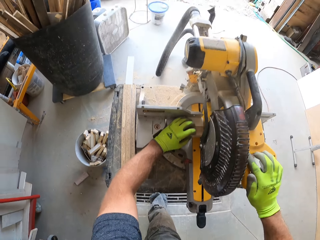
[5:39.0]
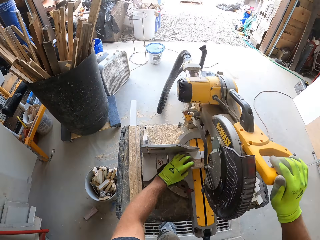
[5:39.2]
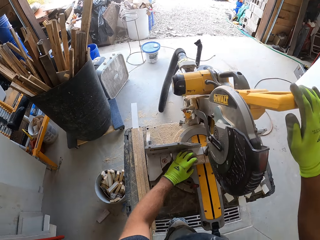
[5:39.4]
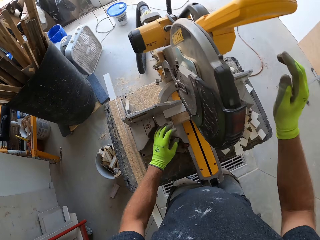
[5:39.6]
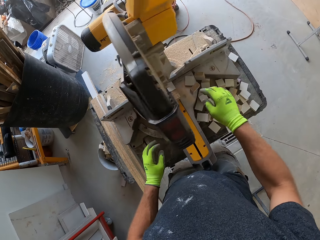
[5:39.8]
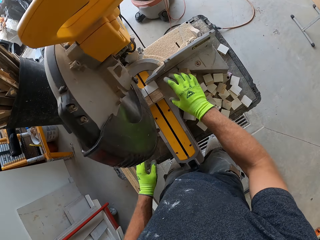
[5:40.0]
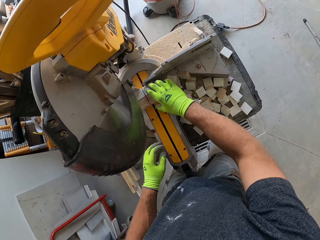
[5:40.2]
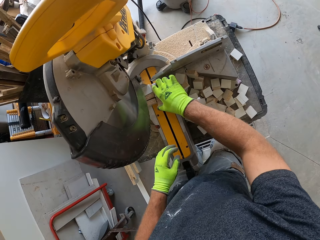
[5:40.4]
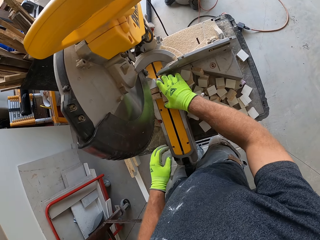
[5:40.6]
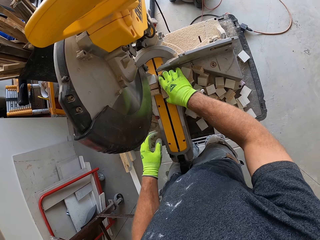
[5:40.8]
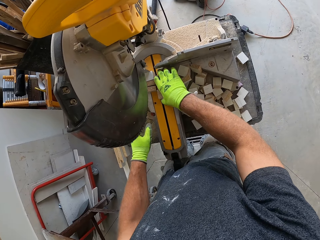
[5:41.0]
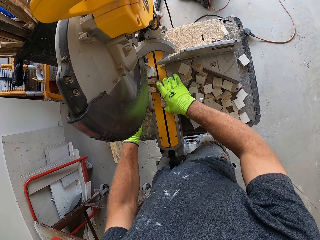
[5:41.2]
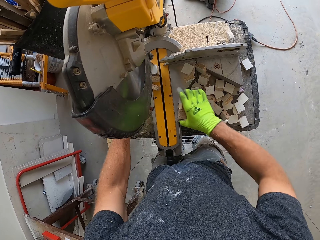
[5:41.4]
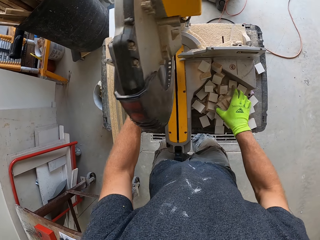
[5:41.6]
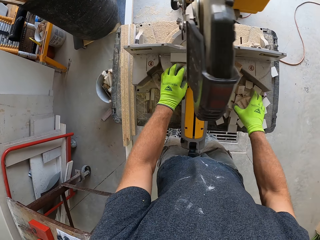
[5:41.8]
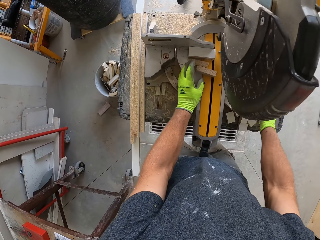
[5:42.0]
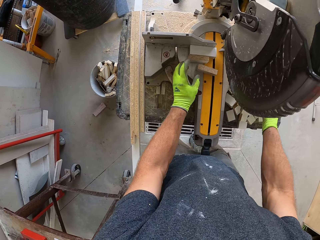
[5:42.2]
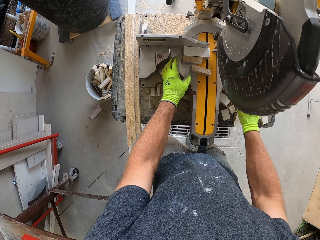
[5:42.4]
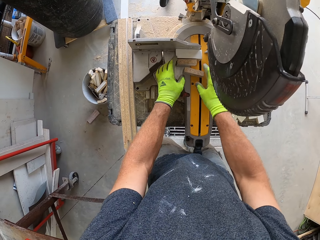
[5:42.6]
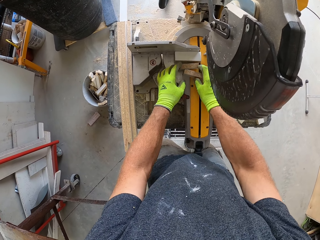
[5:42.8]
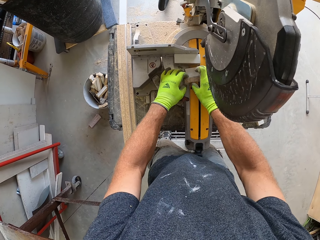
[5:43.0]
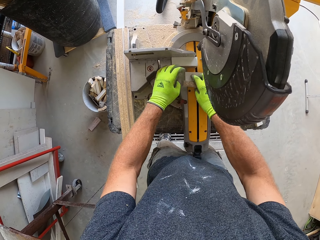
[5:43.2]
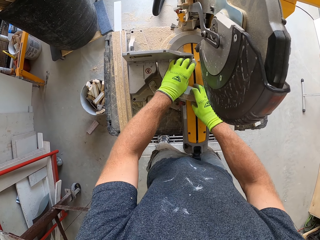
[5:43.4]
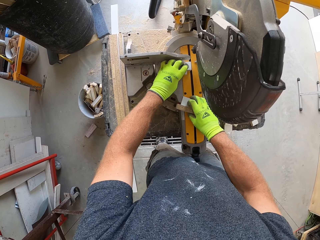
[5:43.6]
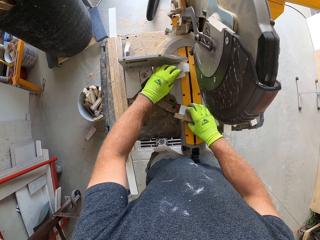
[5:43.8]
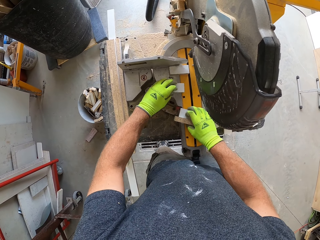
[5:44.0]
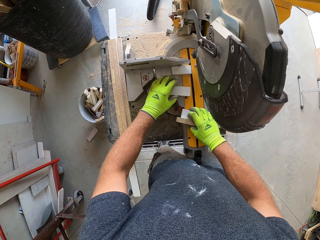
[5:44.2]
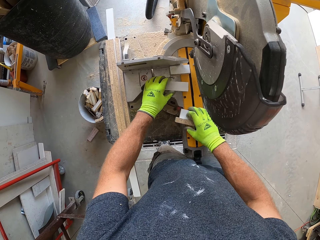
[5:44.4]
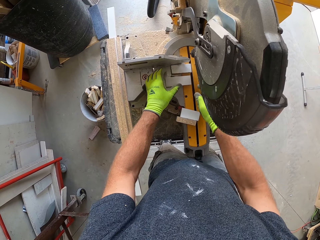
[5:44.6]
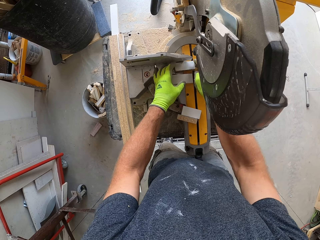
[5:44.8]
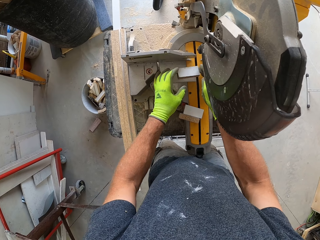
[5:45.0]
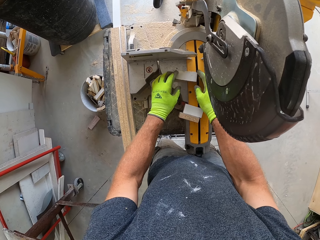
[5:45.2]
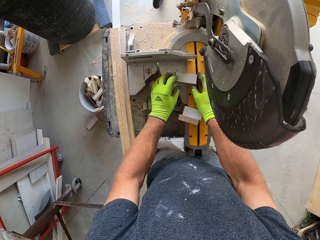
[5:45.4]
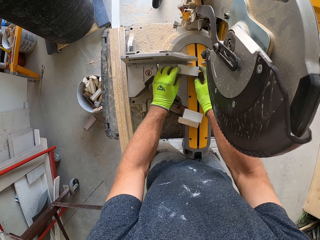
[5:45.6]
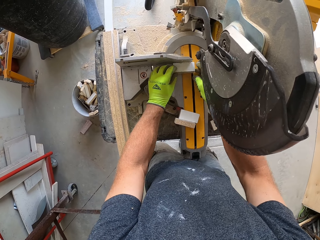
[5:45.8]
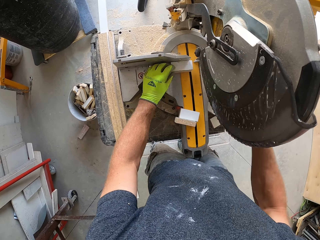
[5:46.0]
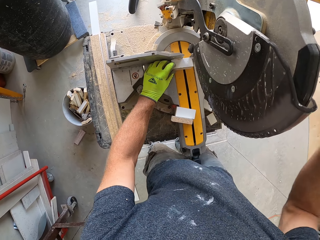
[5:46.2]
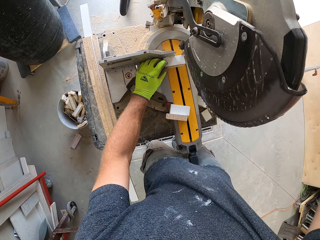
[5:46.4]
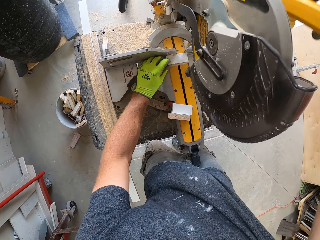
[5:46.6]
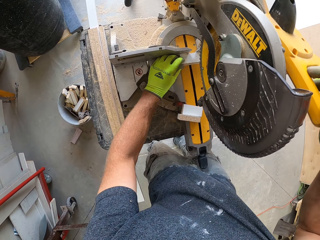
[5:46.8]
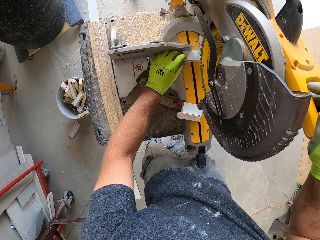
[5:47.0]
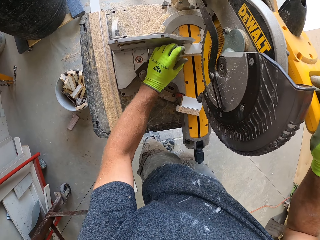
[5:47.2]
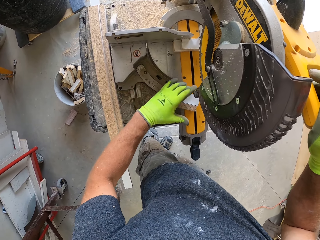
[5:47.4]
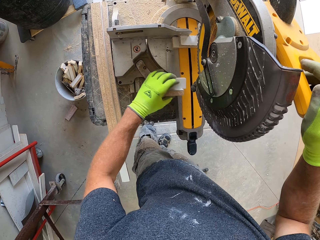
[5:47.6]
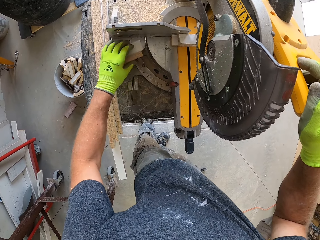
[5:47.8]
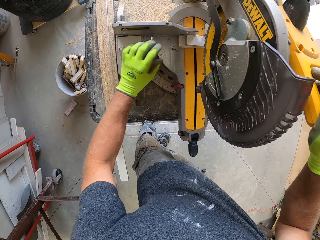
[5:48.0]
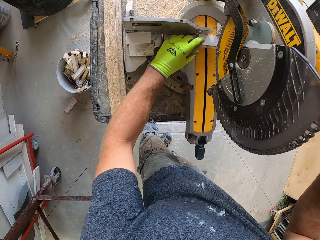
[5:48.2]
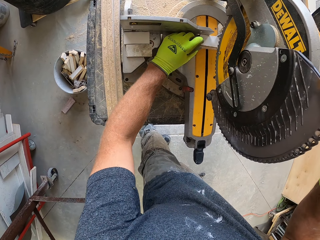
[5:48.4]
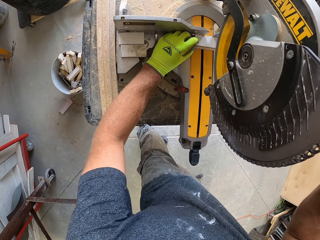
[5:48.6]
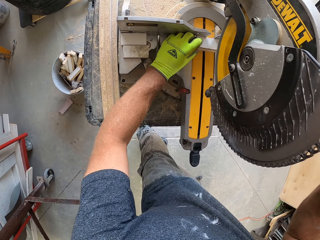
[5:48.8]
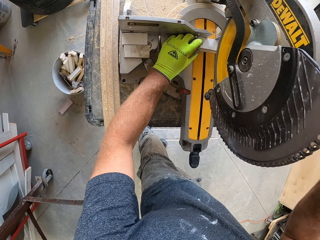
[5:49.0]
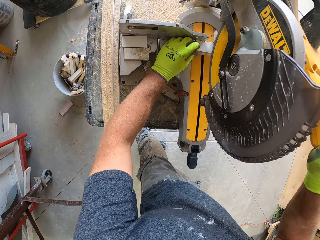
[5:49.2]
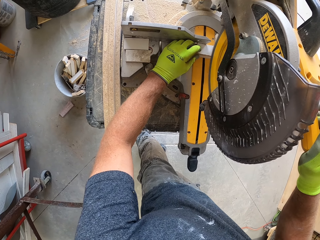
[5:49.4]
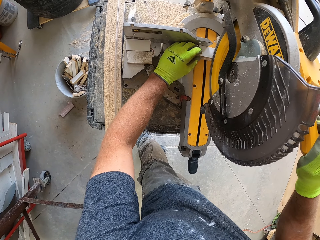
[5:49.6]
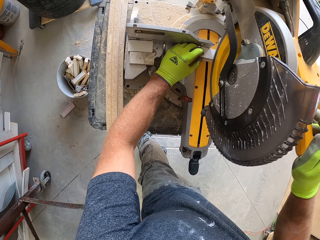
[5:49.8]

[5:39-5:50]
The camera wearer lets go of the compound saw handle. They pick the wood blocks. They remove wood under the mitre saw. They place the piece of wood block beside the compound saw table. They align the piece of wood on the compound saw. They align it again. They pick the pieces of wood on the compound saw and place the piece of wood block beside the compound saw table.

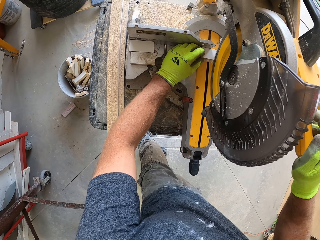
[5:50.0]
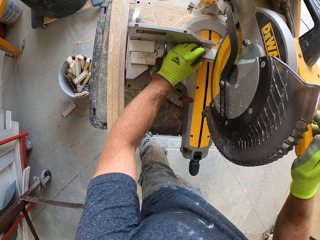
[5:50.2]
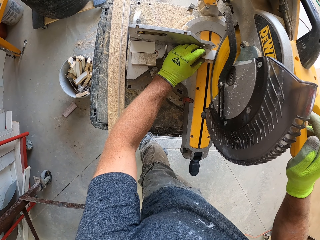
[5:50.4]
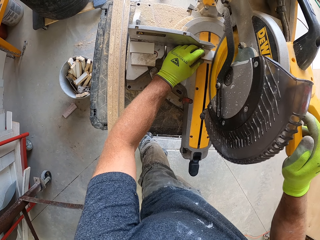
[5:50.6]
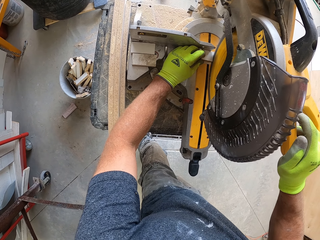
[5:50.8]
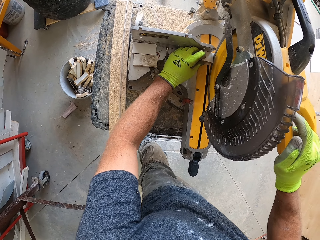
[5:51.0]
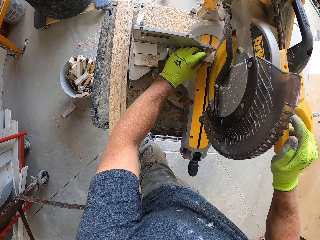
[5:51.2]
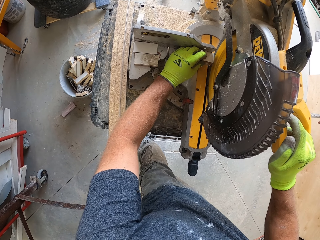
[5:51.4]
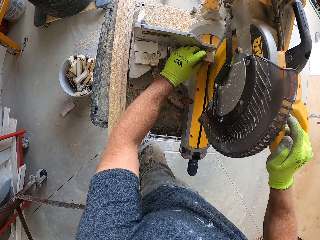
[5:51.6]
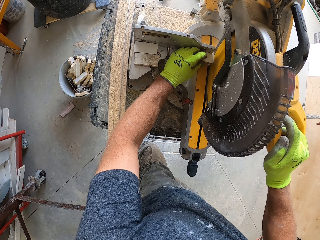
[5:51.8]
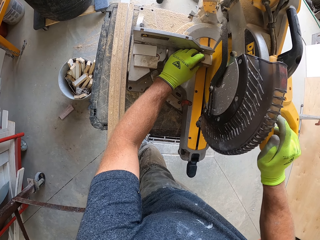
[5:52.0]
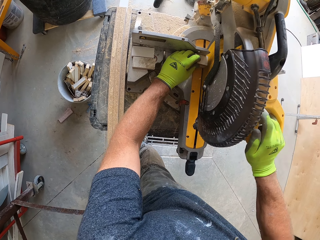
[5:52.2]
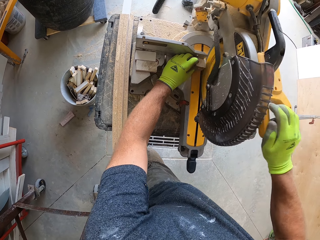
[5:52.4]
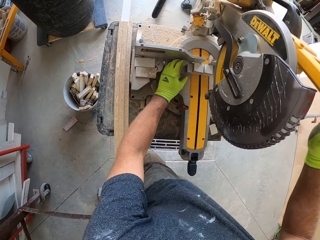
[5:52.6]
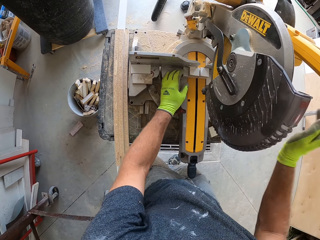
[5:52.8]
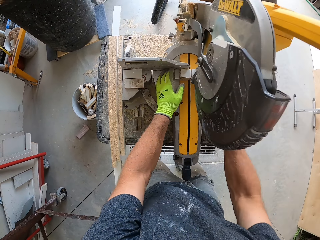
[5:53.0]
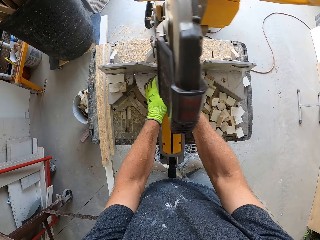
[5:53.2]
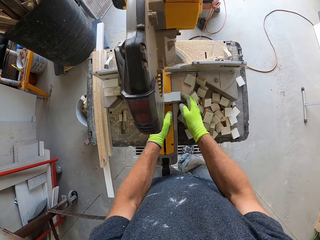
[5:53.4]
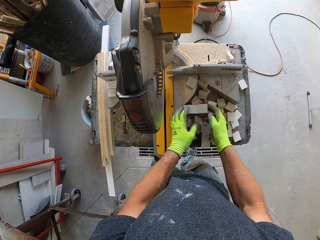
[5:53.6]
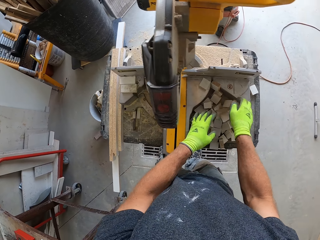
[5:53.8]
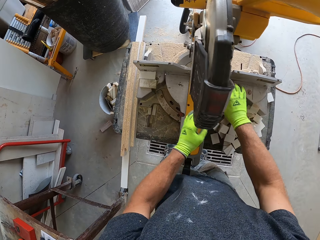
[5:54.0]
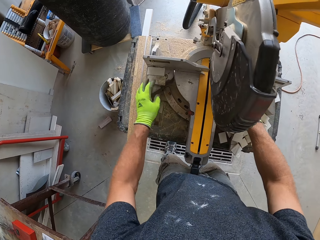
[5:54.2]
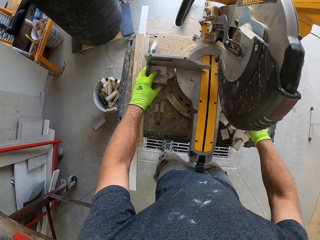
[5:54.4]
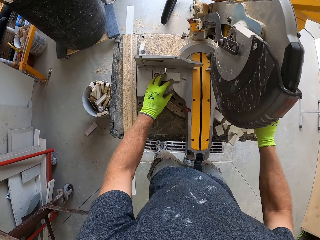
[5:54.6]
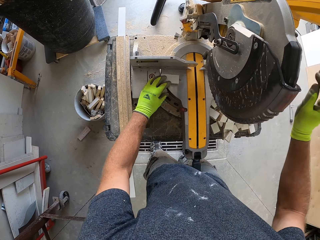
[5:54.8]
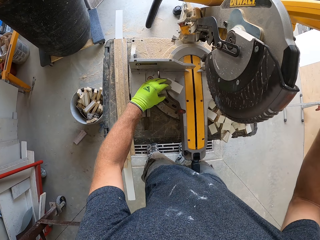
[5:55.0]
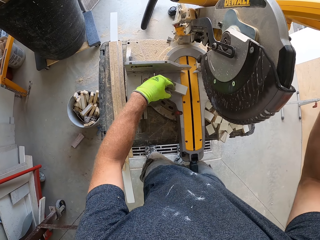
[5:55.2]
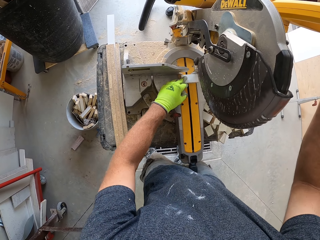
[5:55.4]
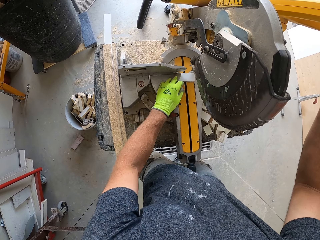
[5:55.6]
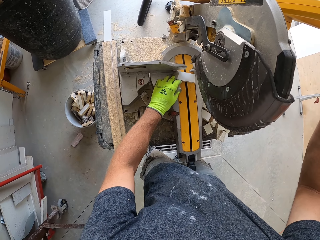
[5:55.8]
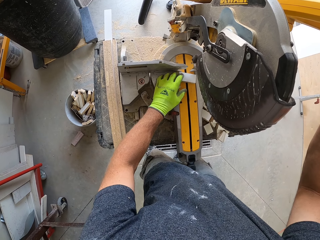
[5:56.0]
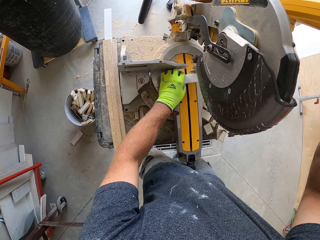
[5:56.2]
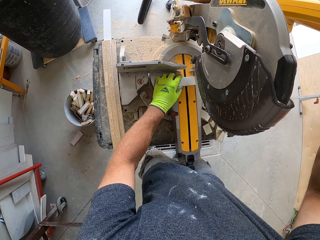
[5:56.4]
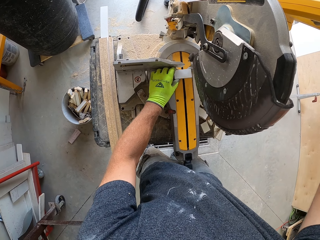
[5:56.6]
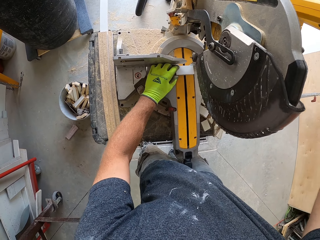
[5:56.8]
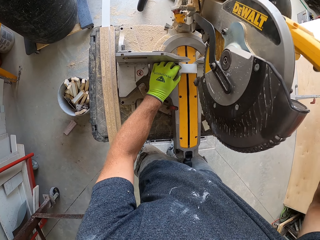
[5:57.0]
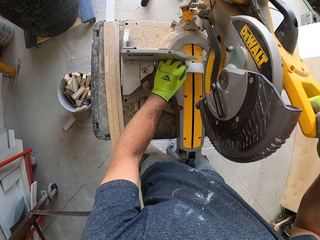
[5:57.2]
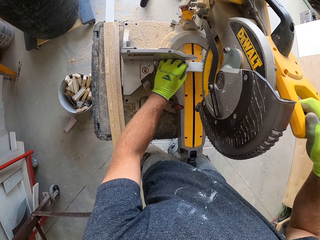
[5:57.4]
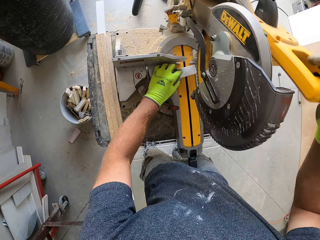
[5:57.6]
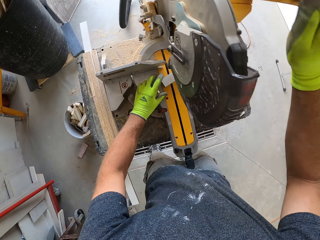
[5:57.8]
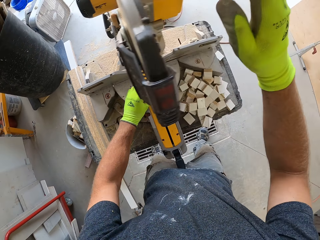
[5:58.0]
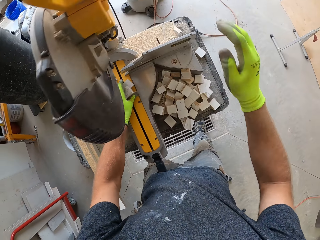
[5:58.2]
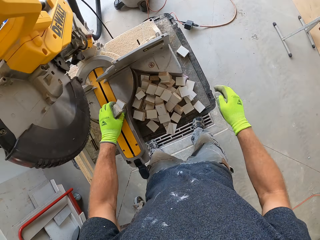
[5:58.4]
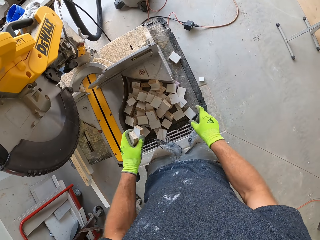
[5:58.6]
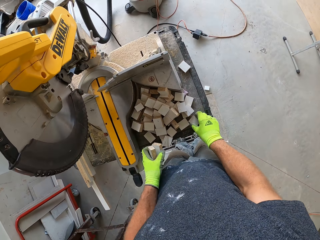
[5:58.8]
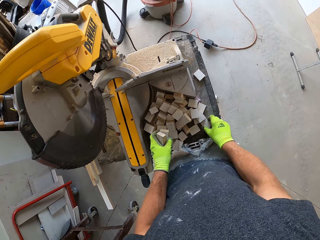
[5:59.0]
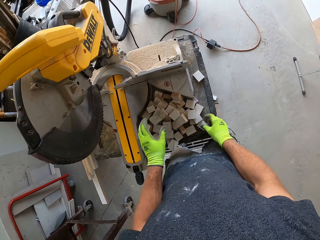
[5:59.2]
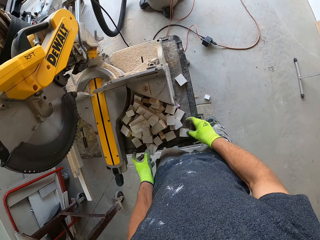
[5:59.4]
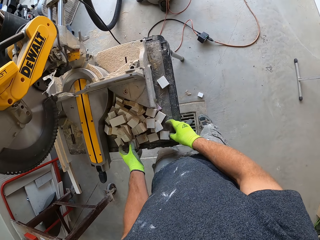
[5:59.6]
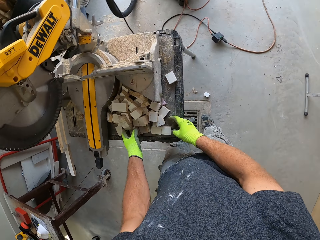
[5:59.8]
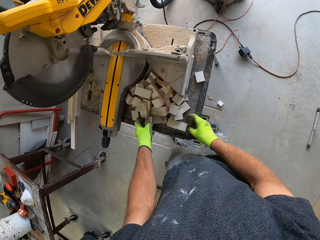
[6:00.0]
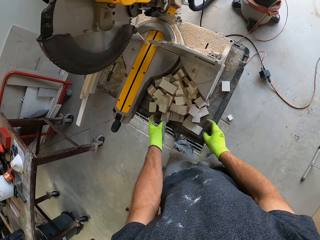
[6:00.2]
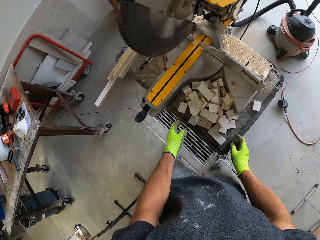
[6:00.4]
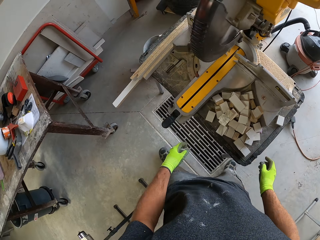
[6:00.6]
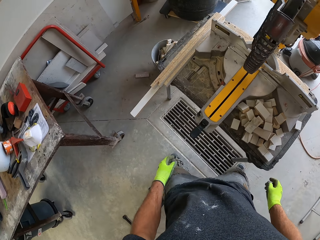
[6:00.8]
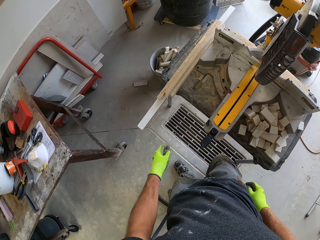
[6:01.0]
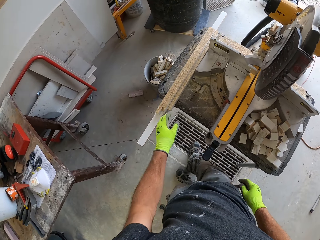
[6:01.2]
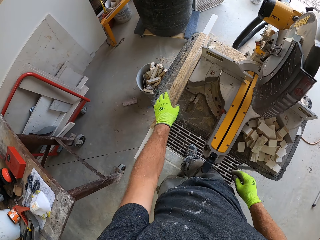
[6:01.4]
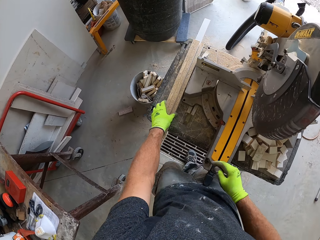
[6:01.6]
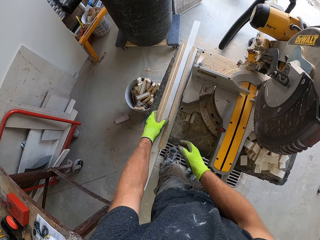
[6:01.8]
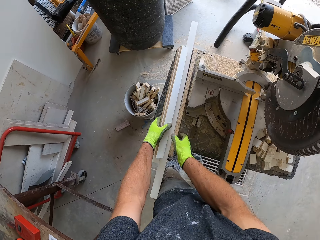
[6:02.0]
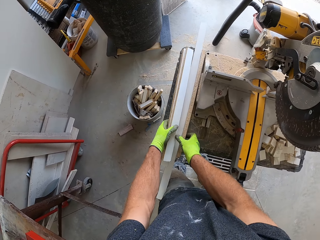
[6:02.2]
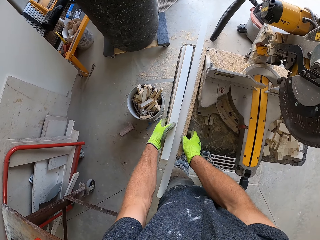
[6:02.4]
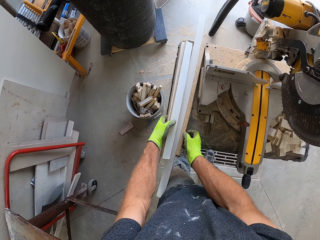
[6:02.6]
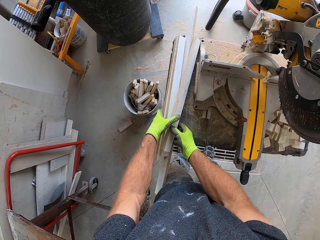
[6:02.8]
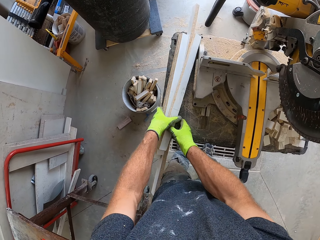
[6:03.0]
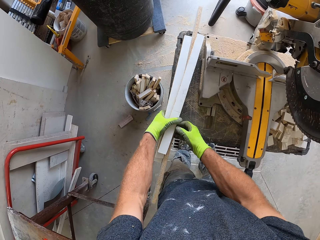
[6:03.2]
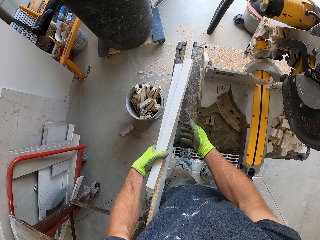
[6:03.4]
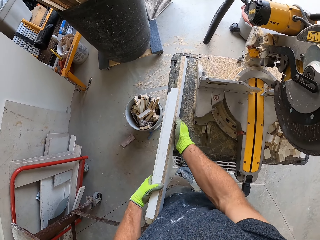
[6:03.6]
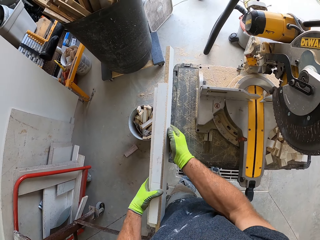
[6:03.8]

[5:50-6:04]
The camera wearer cuts the remaining wood with the mitre saw. They let go of the compound saw handle. They remove wood under the mitre saw. They pick the pieces of wood blocks on the compound saw, place the pieces of wood blocks beside the compound saw table and move the pieces of wood to the compound saw. They cut the pieces of wood with the compound saw. They let go of the compound saw handle. They pick the pieces of wood blocks on the compound saw and place the pieces of wood blocks beside the compound saw table. They pick the pieces of wood beside the compound saw on the table.
